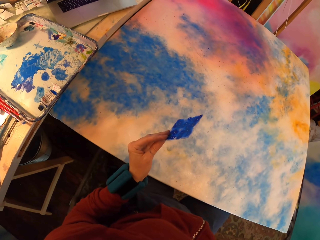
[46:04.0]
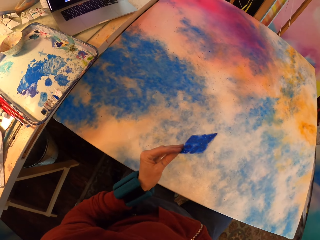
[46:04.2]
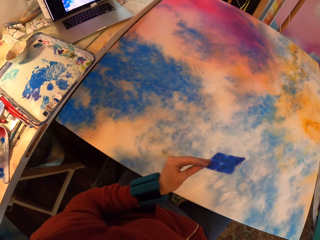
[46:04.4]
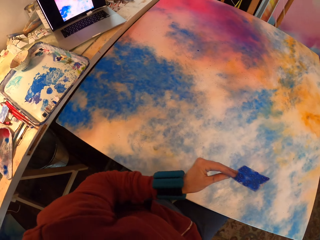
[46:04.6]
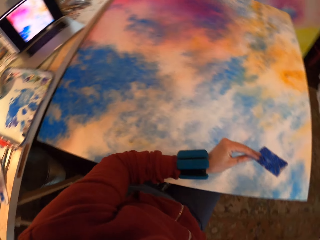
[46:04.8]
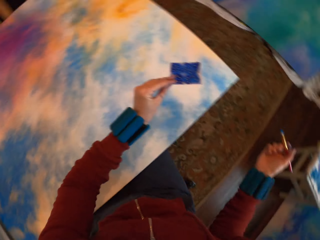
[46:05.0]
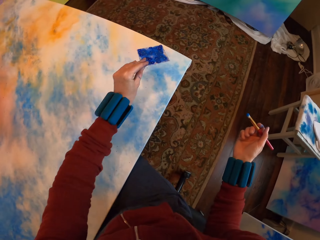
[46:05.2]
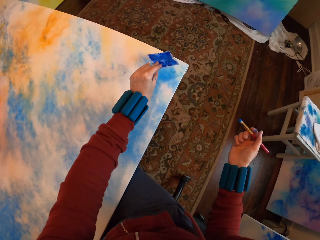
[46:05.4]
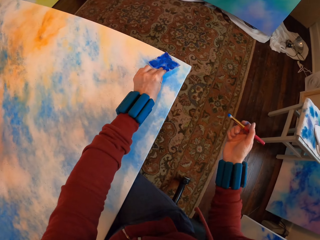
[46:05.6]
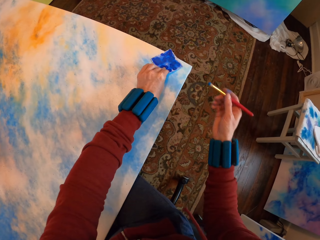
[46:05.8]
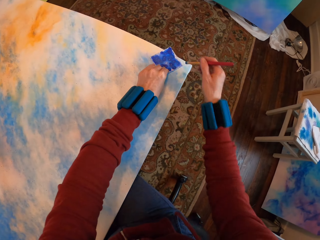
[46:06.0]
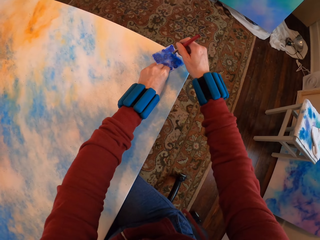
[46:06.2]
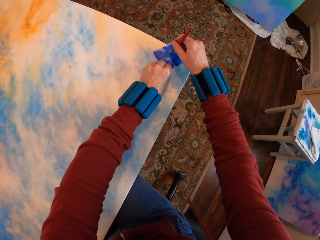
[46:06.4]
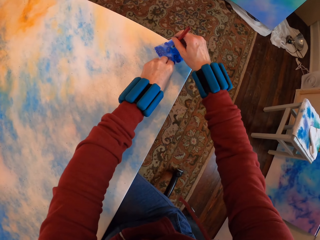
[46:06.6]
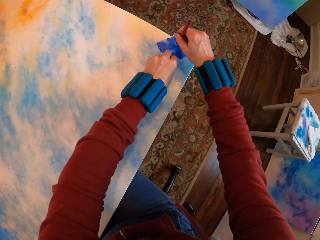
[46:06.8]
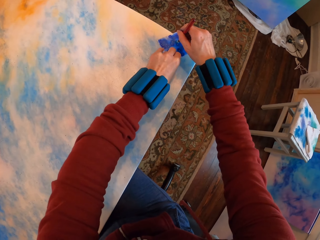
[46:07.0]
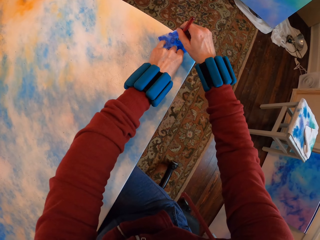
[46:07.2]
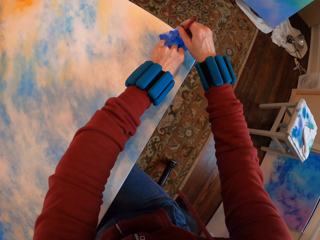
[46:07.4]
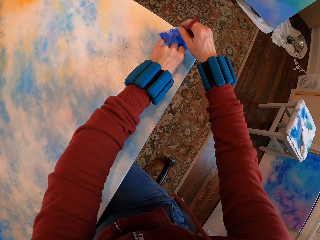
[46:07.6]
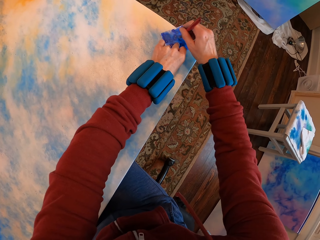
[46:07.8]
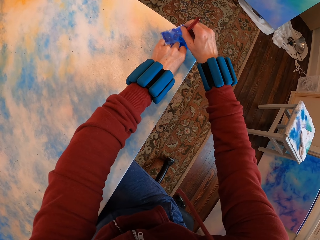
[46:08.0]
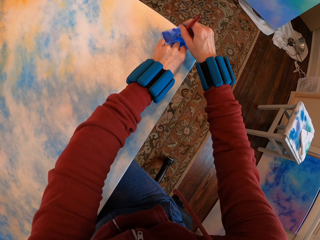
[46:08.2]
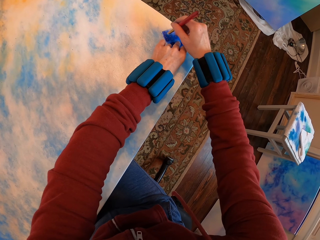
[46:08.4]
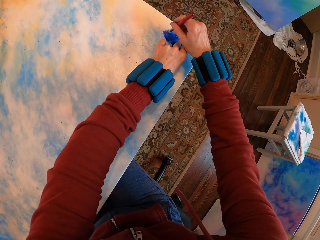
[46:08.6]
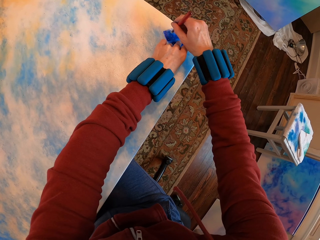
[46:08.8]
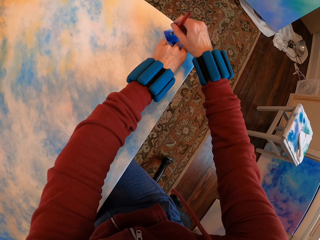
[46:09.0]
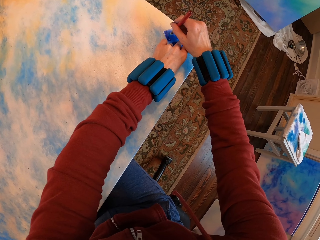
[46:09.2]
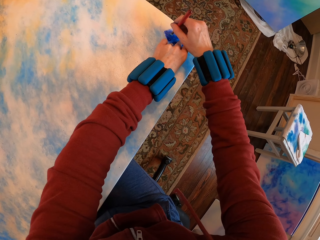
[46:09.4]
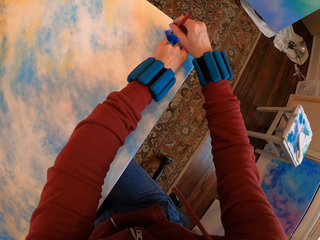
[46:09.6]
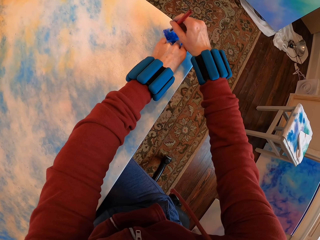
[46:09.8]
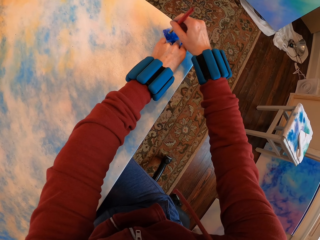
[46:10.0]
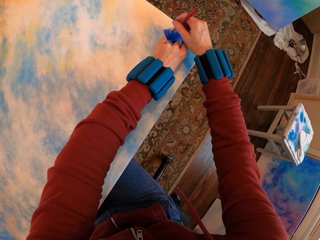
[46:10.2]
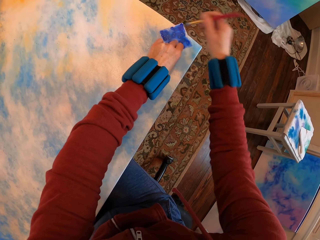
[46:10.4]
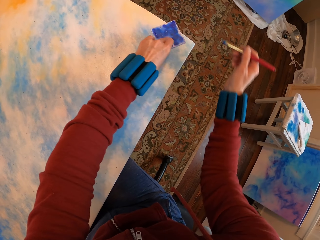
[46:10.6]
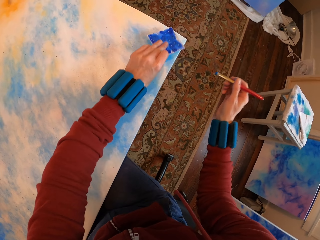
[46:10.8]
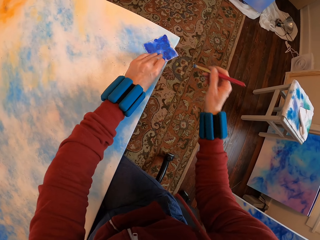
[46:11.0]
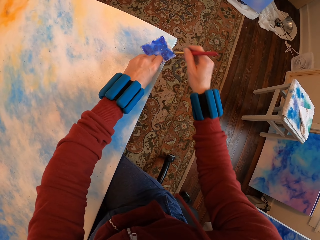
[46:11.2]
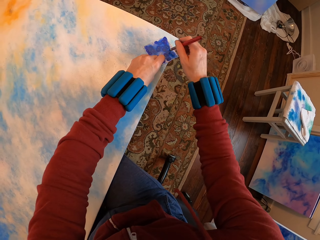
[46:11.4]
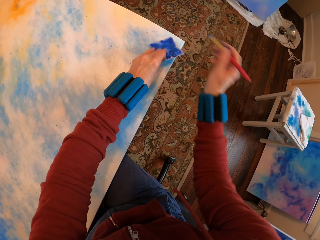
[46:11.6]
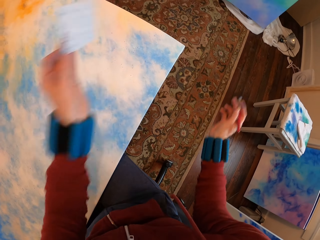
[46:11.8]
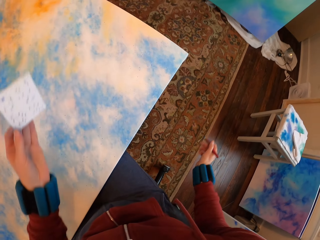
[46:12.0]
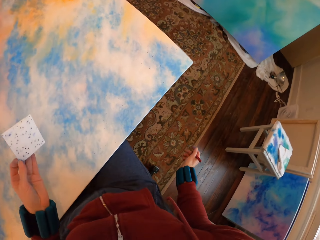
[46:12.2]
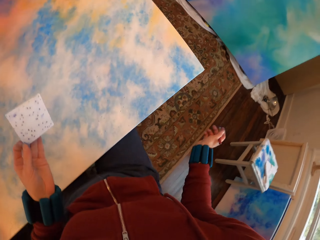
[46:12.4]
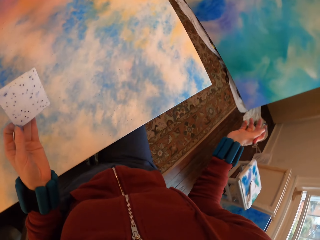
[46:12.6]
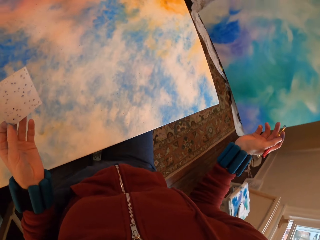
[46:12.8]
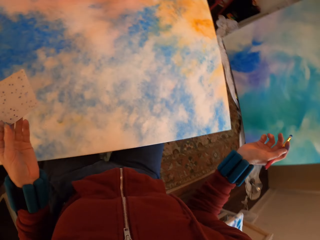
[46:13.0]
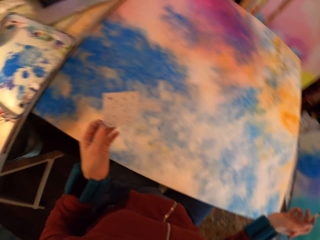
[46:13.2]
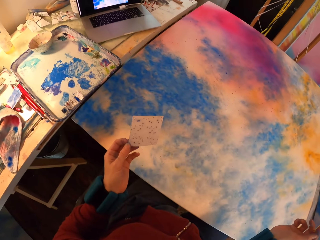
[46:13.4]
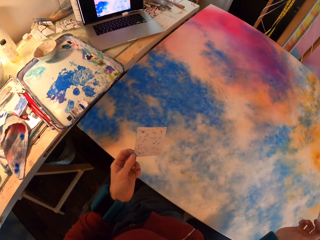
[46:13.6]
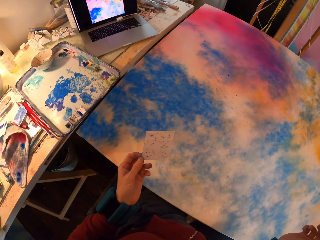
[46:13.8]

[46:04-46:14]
The camera wearer looks around. They place the paper on the canvas. They paint the canvas. They lift the paper. They look around.

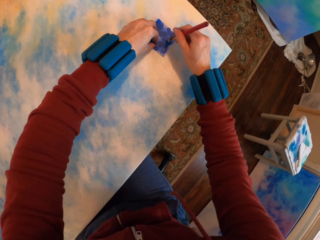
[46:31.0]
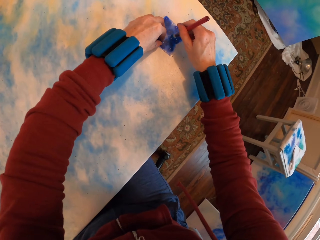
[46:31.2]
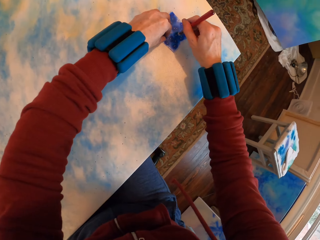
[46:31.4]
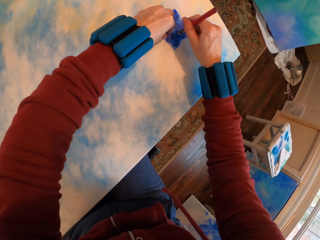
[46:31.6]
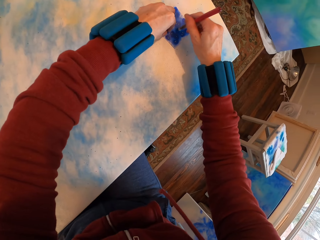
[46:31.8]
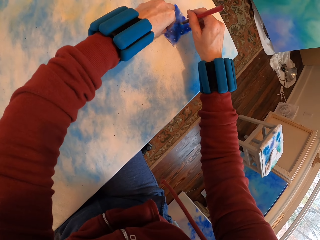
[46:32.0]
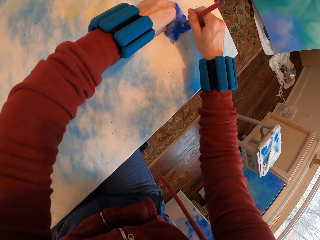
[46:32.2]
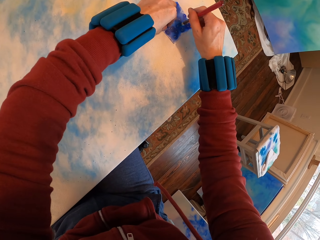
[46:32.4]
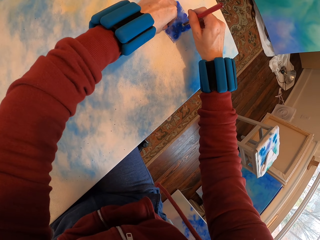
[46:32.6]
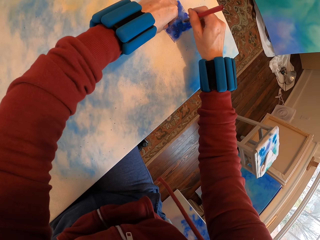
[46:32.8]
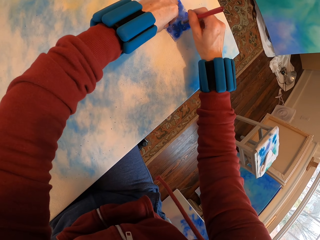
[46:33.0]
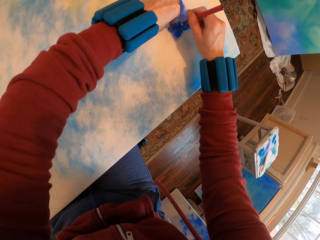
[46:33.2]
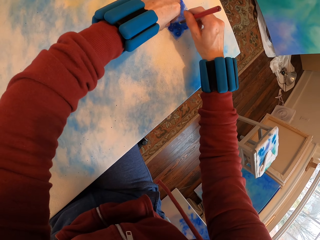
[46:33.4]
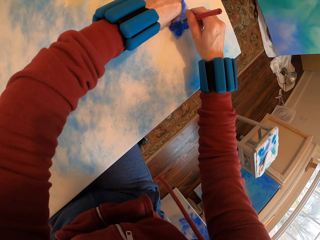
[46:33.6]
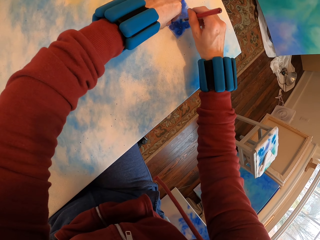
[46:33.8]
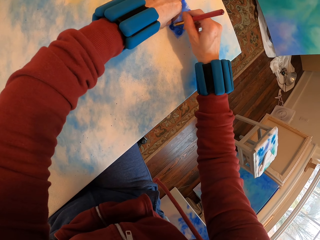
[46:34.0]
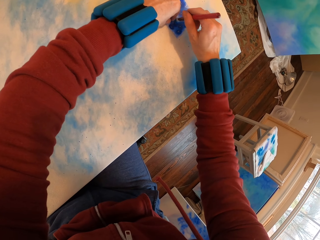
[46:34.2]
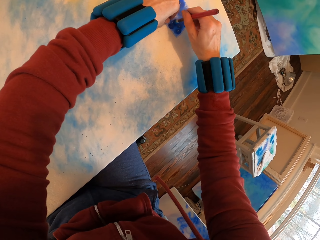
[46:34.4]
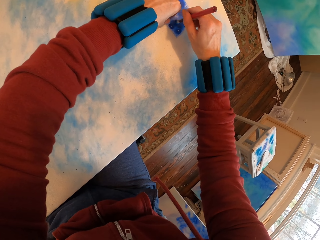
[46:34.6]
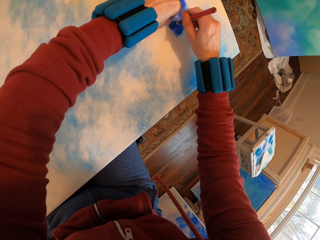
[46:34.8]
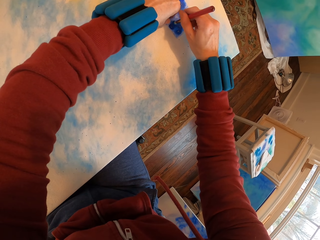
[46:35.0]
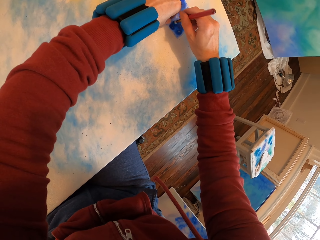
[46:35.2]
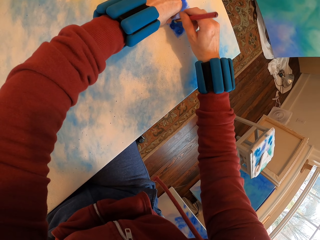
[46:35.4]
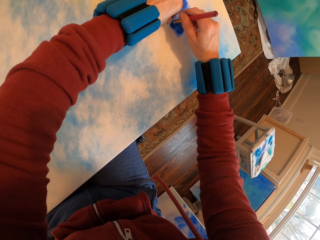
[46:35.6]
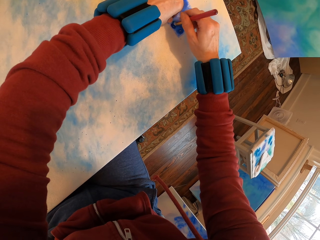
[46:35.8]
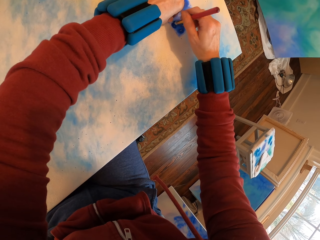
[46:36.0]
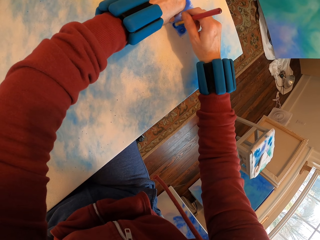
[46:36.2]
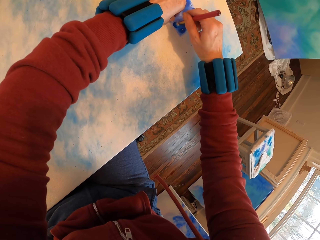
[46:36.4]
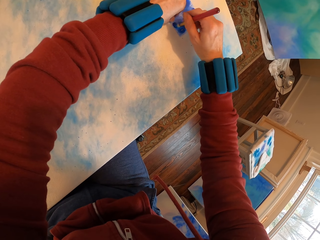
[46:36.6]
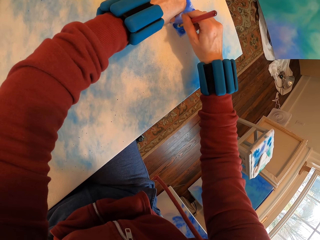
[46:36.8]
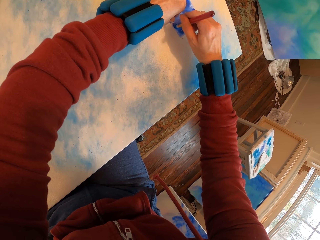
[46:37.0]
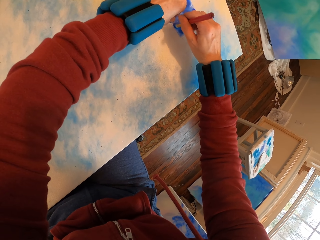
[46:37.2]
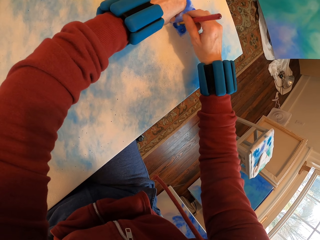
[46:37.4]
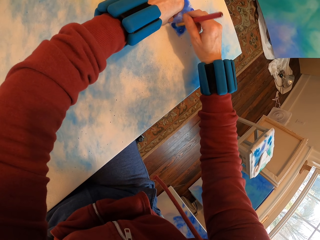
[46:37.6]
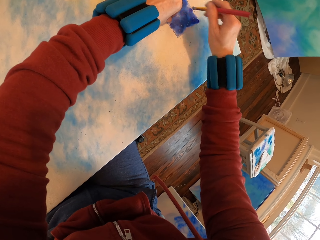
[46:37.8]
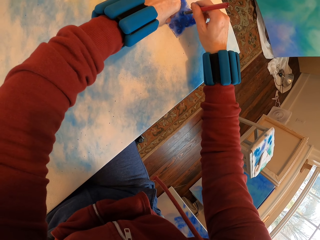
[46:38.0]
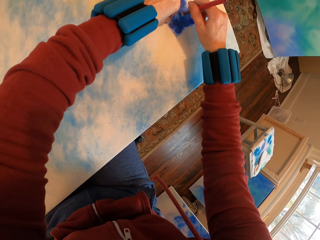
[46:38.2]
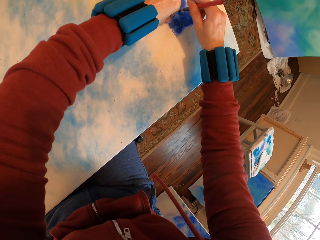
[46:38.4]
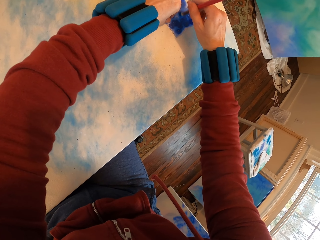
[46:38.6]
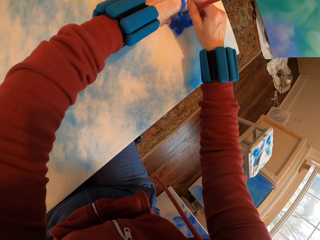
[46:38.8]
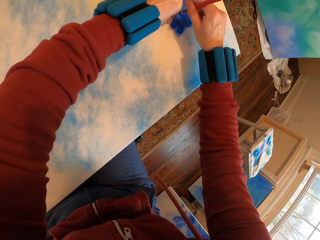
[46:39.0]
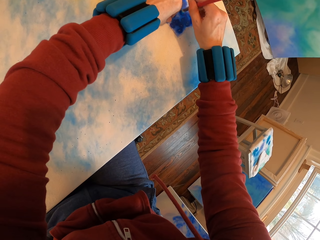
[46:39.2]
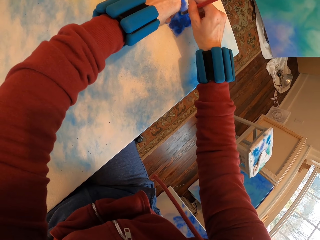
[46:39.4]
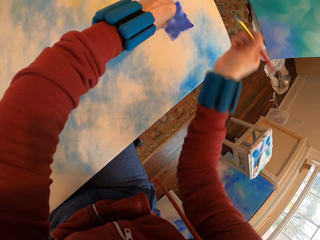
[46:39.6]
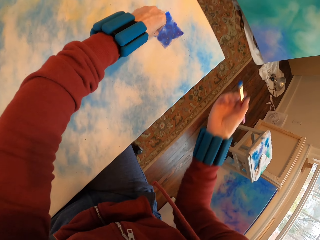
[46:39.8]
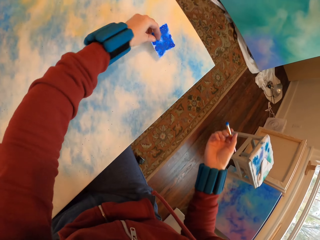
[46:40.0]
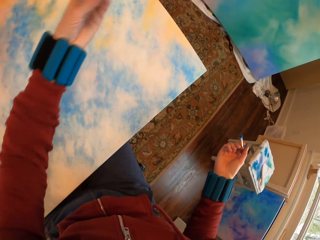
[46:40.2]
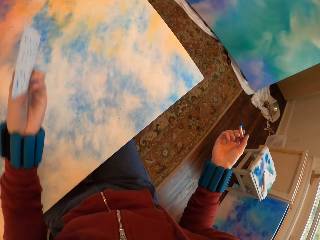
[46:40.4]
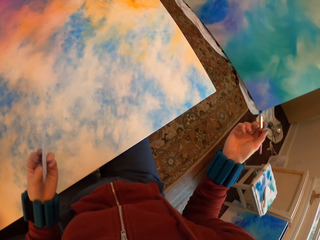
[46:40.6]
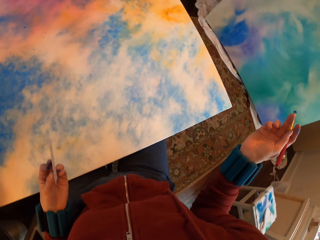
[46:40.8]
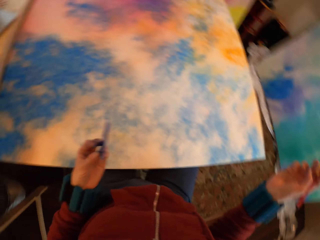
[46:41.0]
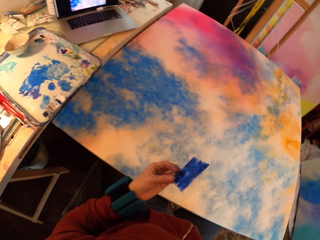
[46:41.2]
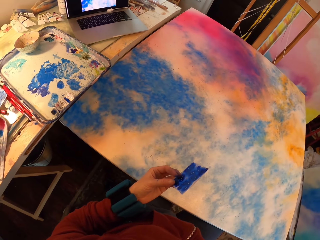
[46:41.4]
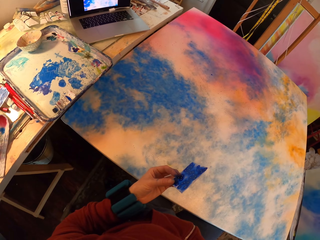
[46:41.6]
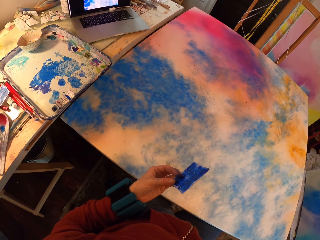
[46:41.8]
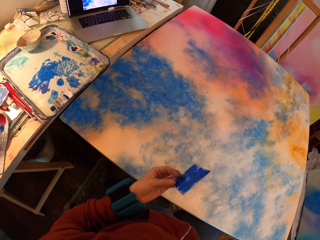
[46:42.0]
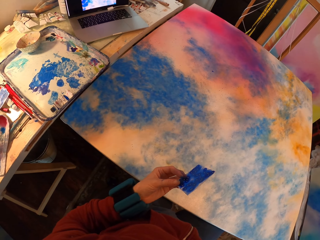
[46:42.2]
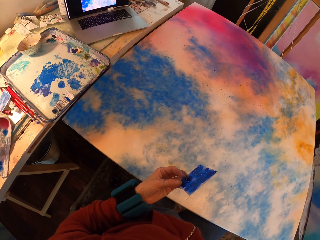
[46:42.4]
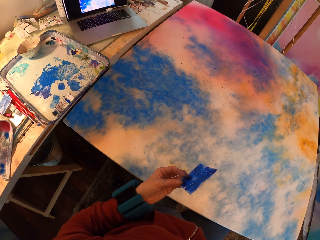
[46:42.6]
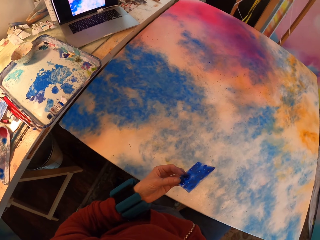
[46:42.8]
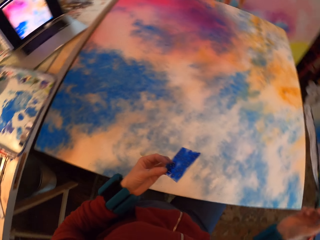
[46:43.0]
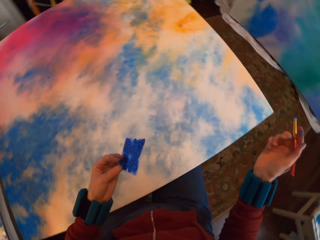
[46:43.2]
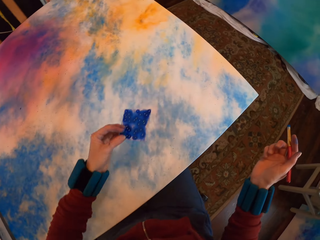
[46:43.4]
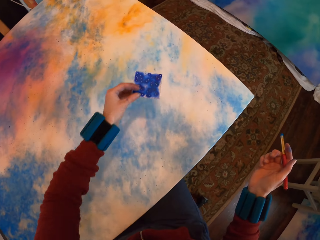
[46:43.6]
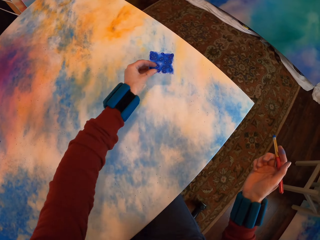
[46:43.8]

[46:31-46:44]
The camera wearer paints the canvas. They lift the paper.
